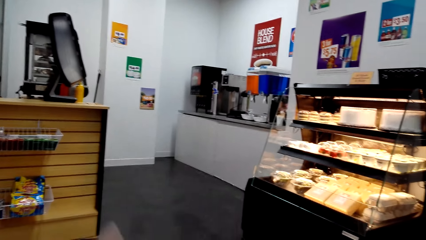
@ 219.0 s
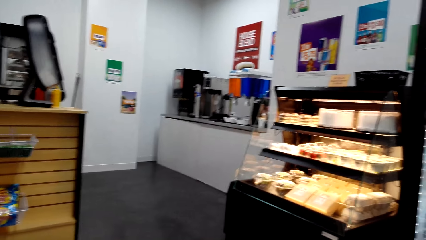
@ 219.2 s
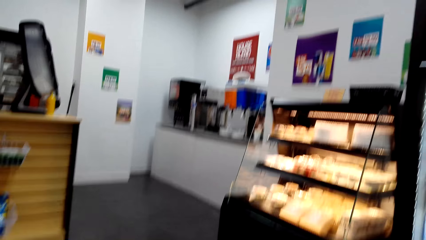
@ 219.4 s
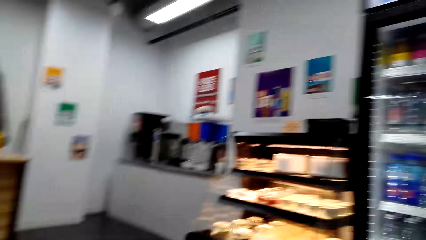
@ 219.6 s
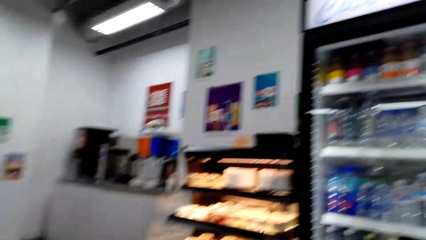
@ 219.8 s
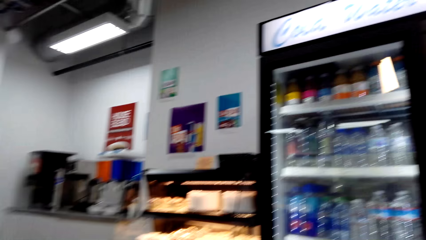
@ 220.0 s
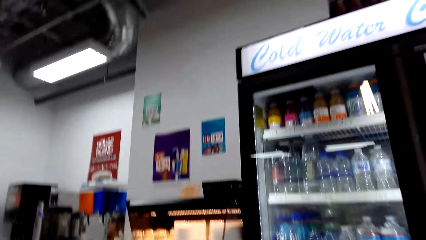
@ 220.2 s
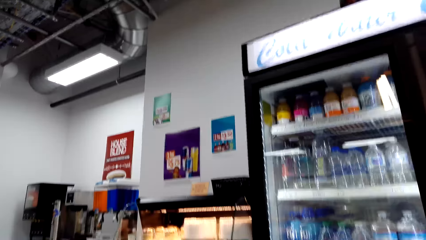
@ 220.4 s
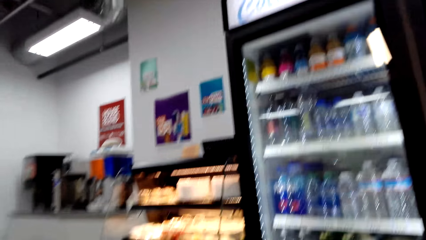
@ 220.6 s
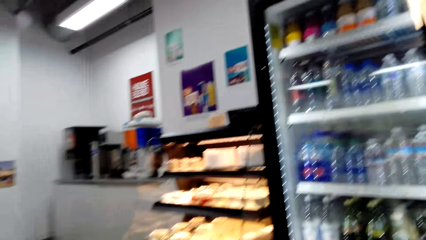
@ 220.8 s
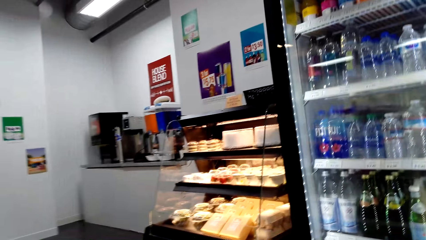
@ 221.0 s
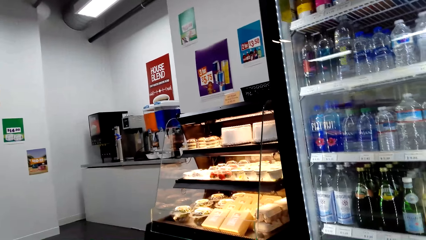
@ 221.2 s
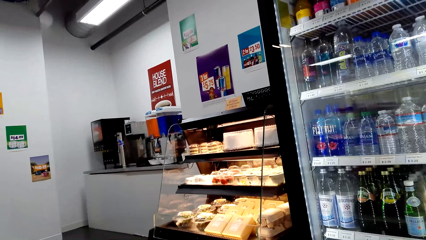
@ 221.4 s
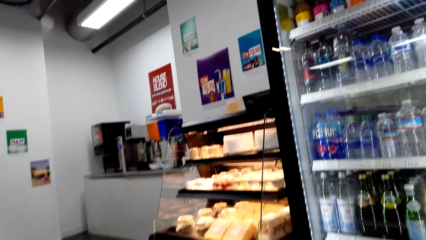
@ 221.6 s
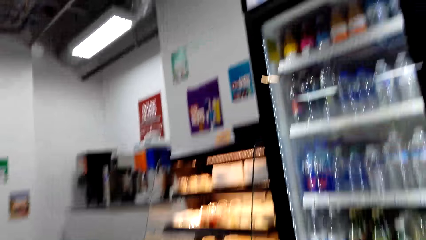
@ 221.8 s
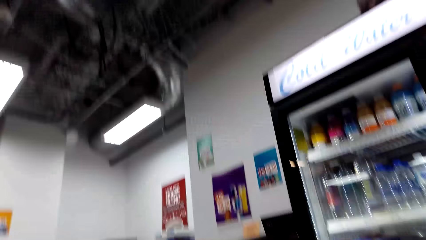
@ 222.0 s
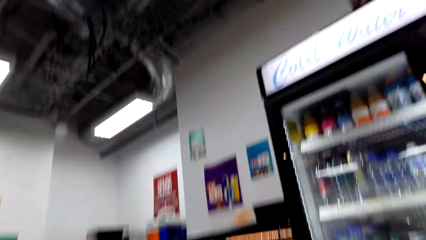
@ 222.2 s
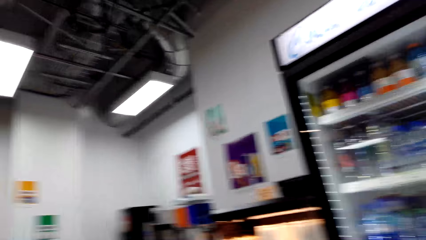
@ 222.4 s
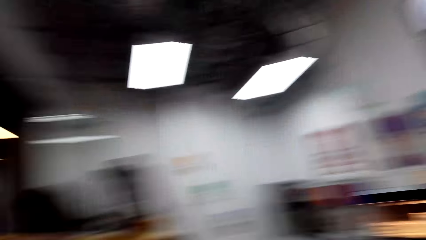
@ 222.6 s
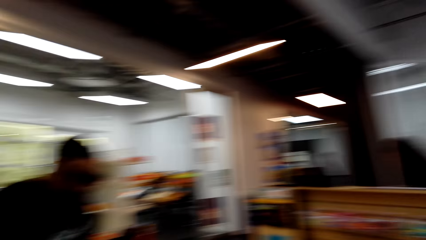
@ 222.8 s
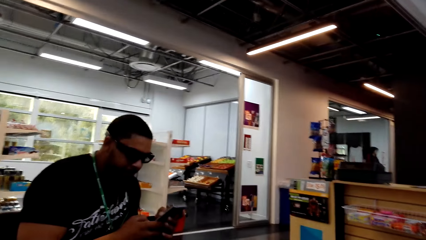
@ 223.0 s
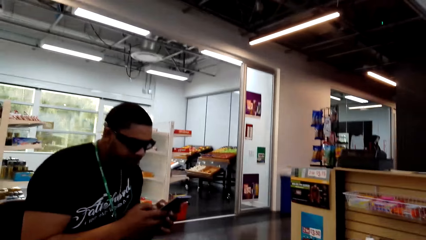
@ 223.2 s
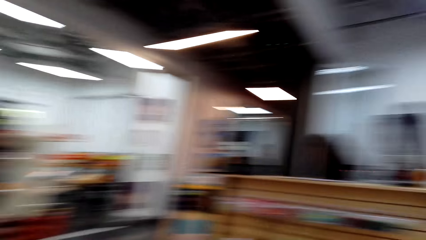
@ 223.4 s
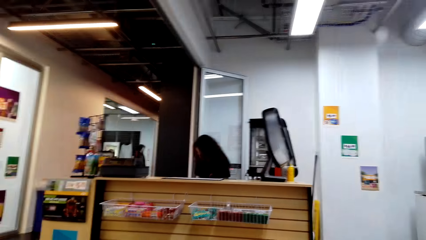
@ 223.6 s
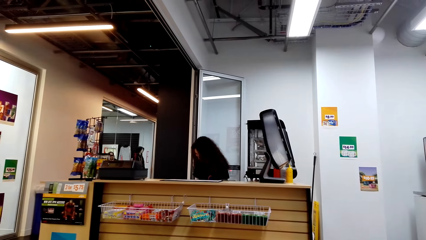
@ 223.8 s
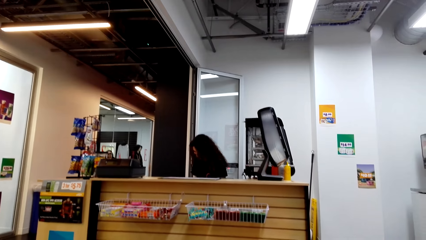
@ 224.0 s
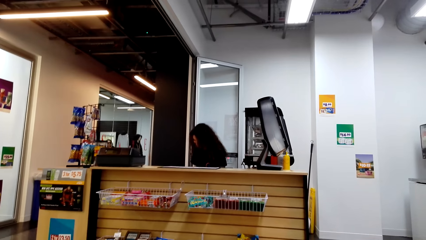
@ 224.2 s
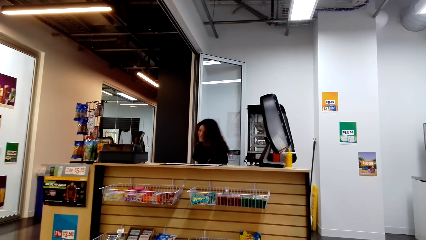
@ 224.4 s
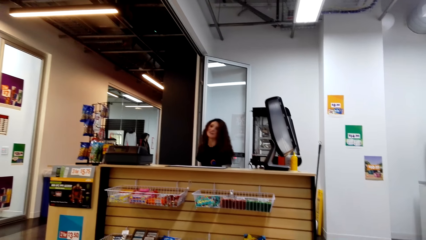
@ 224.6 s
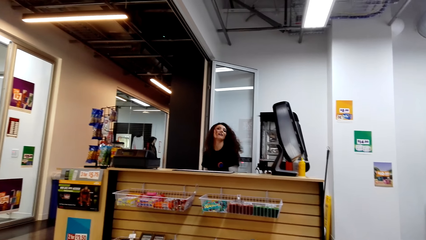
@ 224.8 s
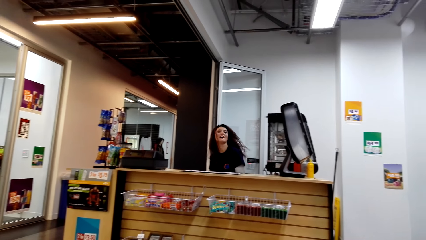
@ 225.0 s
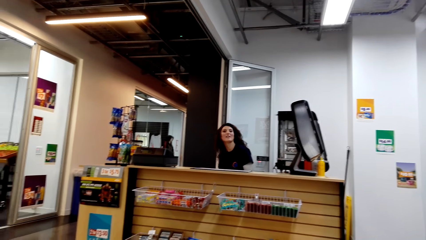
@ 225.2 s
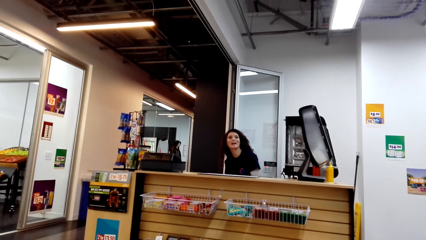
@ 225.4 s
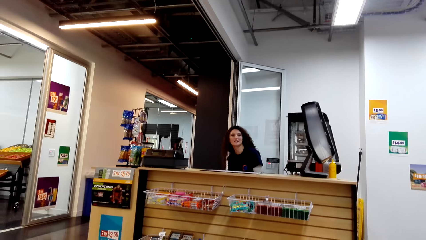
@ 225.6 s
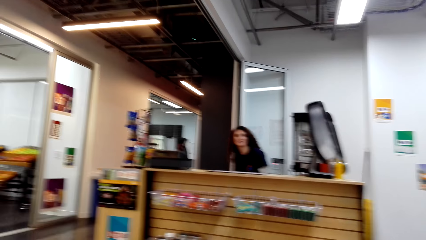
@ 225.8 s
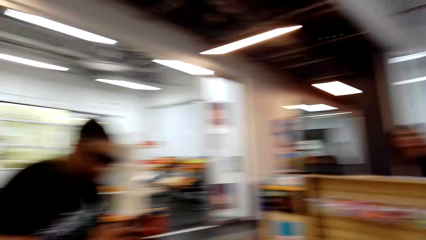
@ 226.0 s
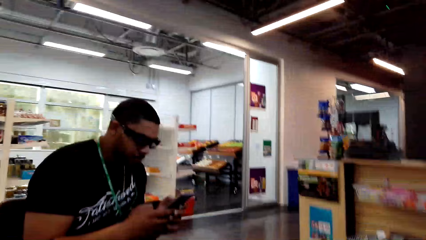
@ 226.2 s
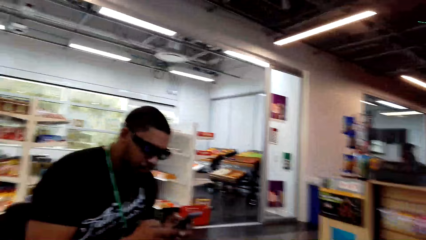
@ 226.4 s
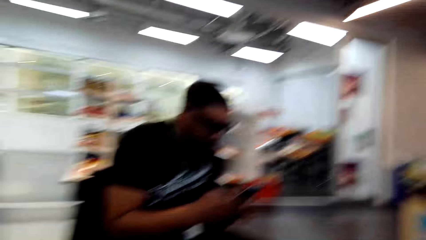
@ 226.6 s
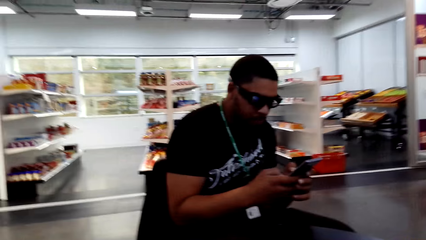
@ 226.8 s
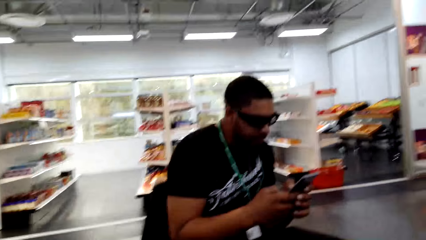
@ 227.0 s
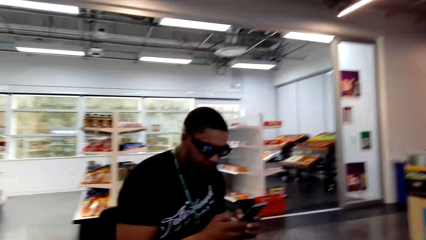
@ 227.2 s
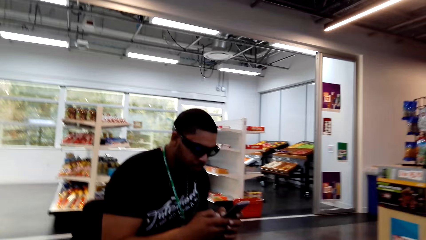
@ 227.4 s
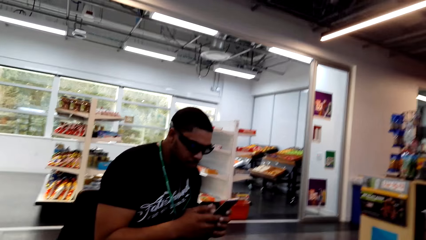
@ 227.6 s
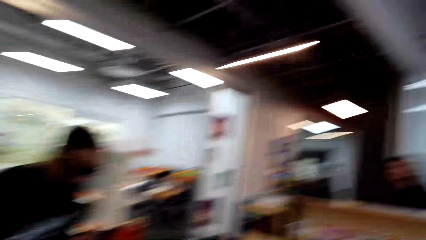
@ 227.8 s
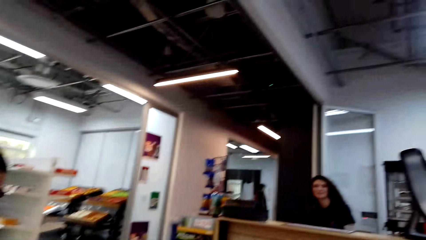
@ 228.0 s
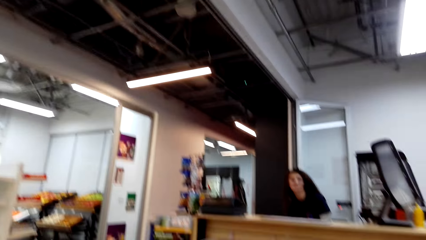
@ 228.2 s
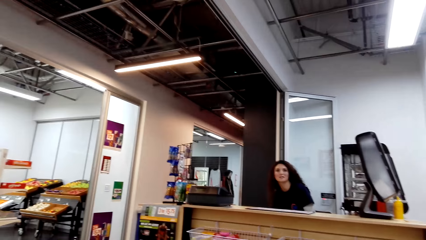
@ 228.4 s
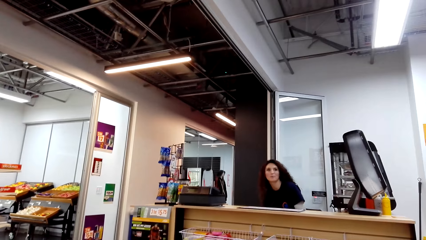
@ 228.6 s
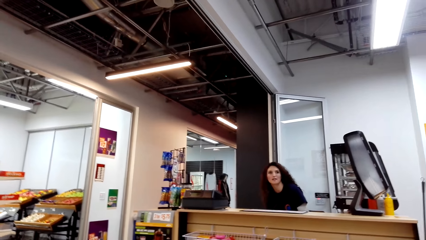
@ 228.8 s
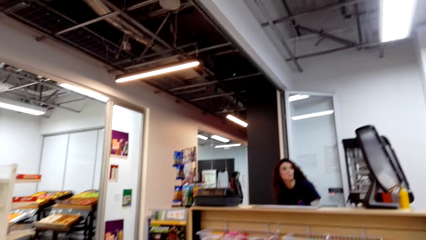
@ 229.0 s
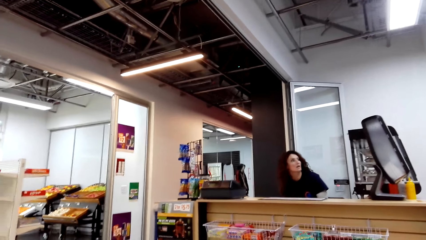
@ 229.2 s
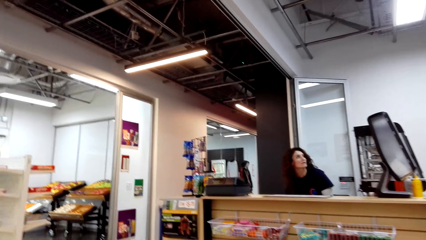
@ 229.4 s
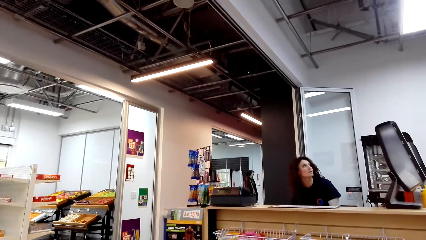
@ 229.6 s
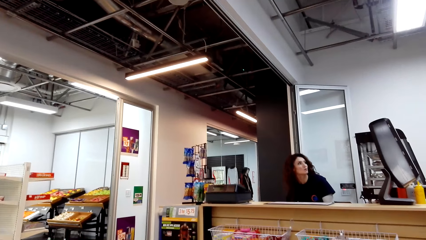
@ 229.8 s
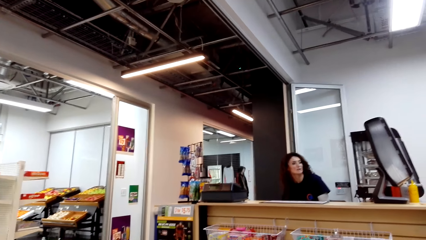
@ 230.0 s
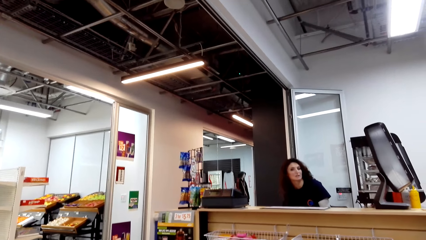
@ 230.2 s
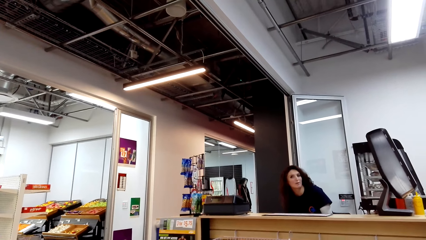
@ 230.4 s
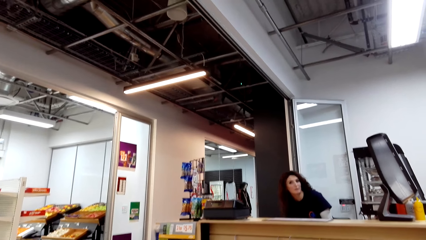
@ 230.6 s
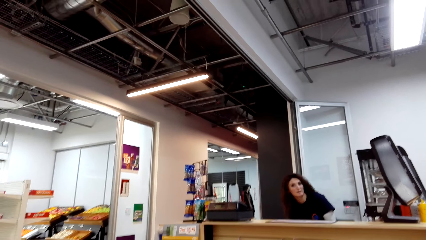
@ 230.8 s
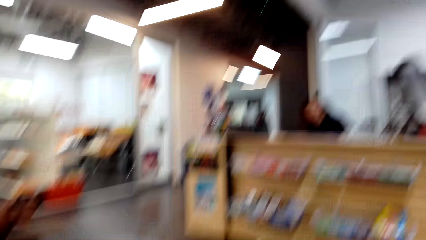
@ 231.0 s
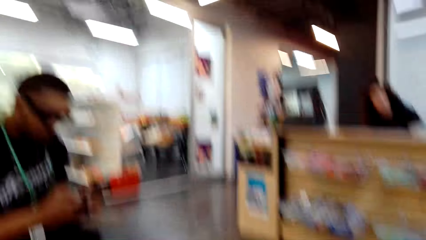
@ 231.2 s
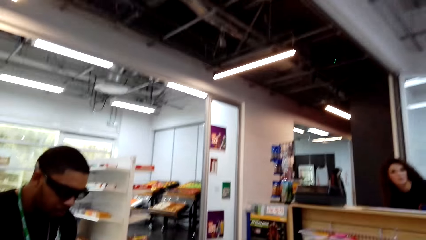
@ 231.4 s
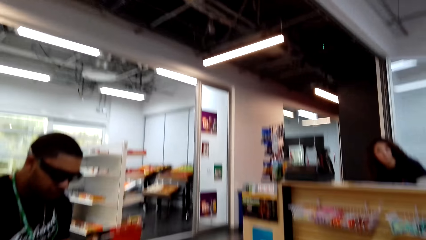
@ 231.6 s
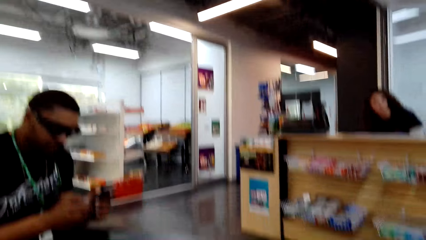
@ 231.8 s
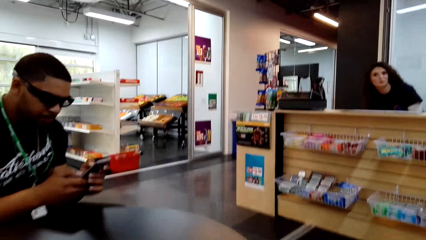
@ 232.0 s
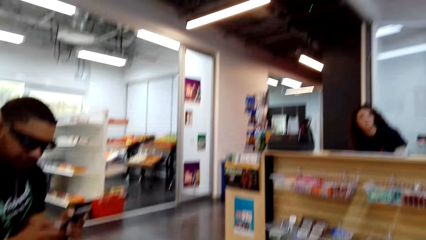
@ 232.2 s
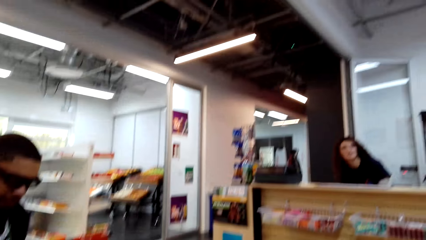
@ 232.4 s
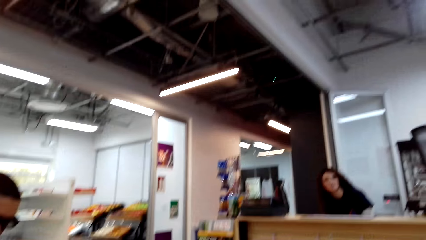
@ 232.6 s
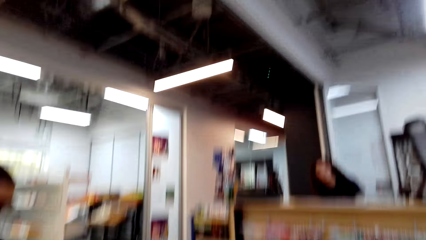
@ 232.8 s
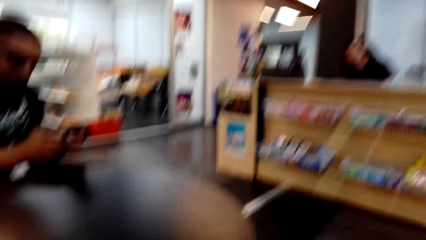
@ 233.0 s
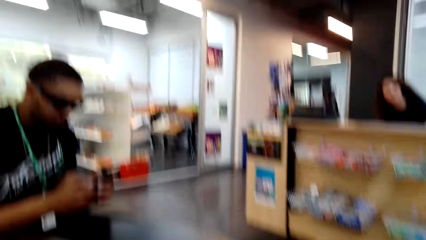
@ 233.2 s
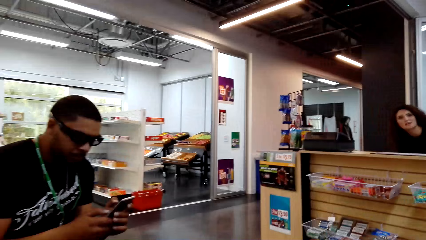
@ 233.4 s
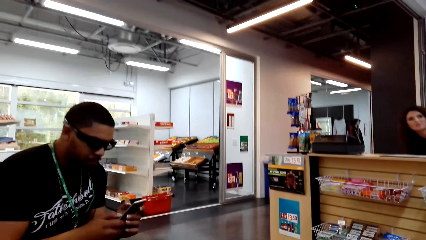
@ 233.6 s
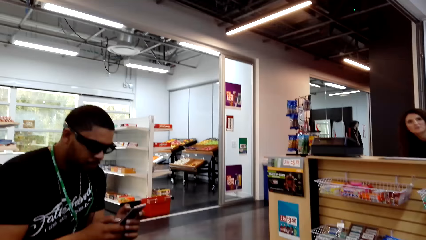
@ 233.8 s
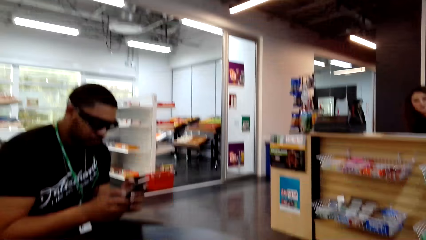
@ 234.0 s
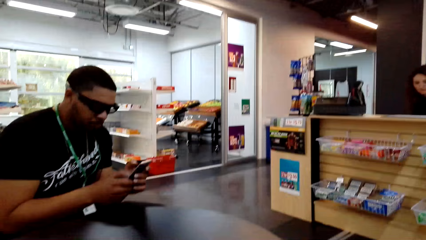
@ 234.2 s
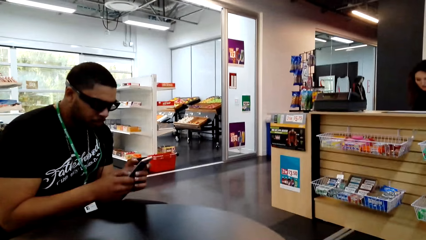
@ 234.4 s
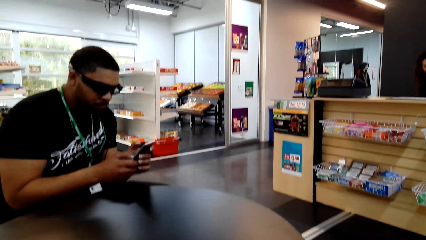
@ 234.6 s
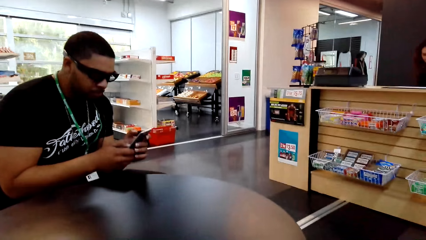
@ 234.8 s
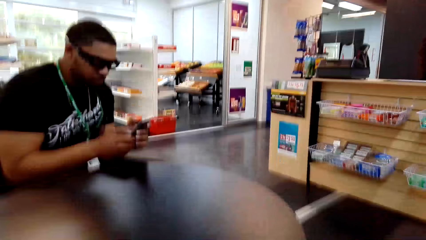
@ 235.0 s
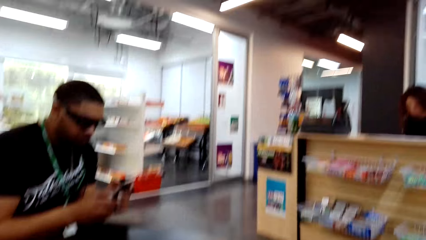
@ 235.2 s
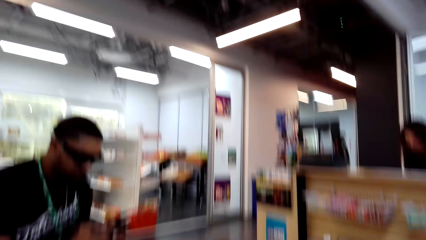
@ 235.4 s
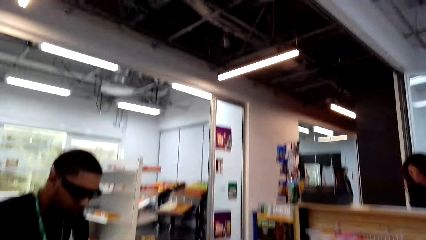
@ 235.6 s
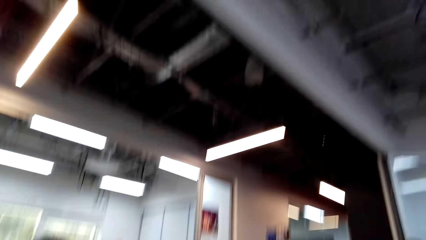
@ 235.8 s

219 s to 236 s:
The camera wearer looks around the supermarket. They dialogue to a cashier.
